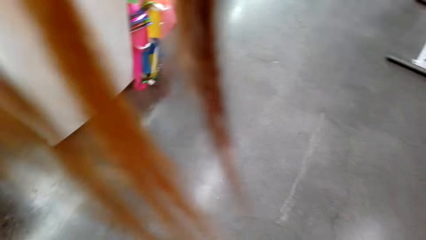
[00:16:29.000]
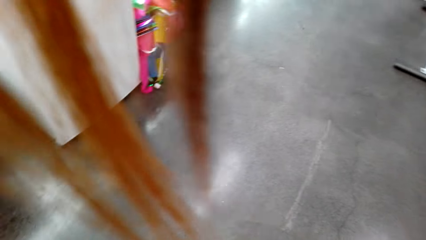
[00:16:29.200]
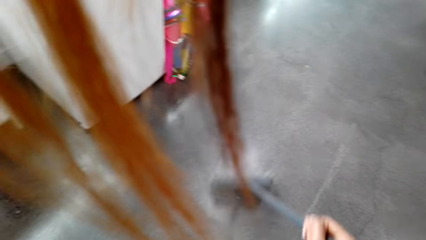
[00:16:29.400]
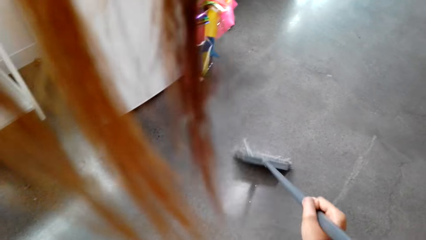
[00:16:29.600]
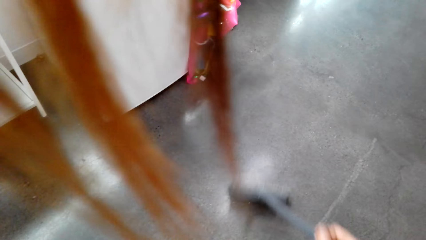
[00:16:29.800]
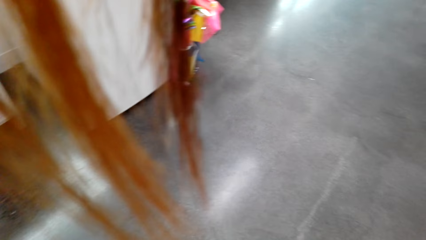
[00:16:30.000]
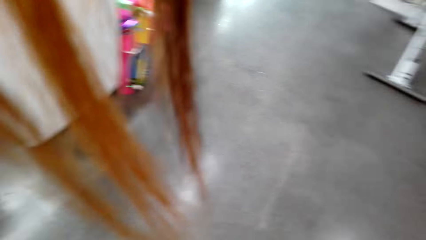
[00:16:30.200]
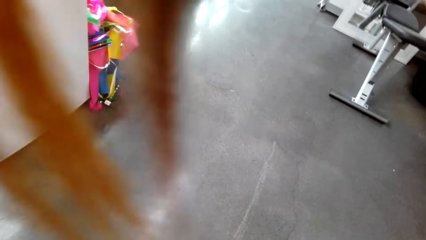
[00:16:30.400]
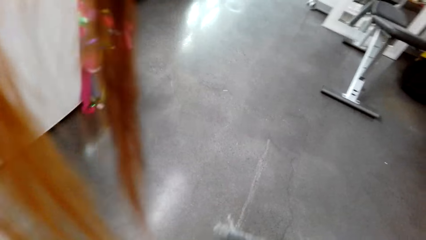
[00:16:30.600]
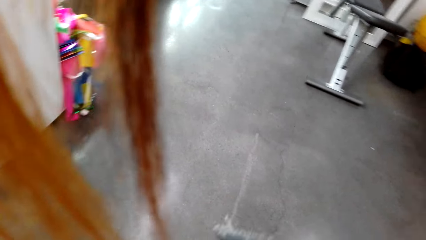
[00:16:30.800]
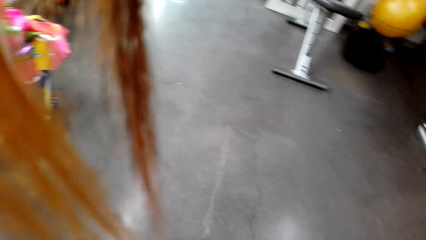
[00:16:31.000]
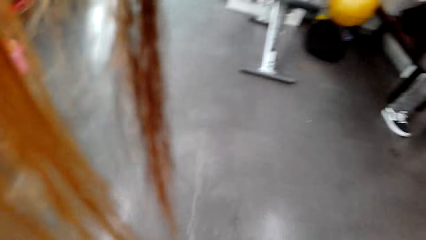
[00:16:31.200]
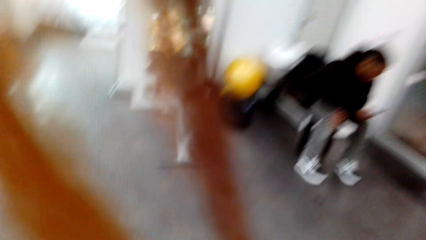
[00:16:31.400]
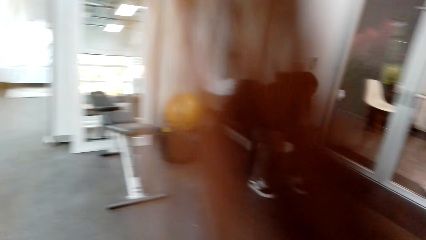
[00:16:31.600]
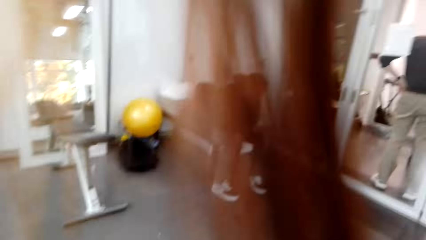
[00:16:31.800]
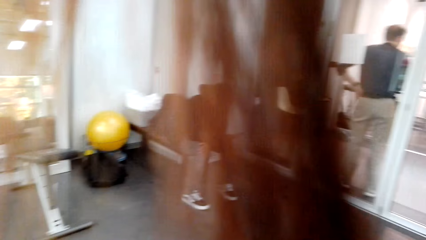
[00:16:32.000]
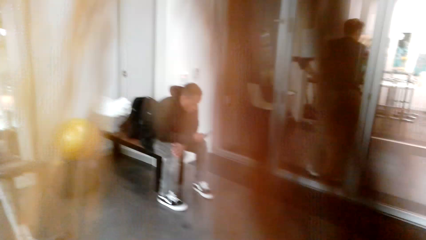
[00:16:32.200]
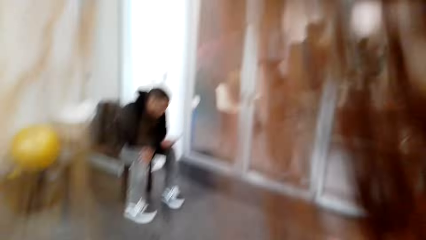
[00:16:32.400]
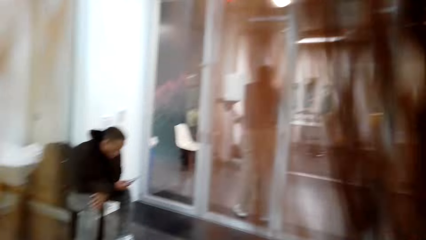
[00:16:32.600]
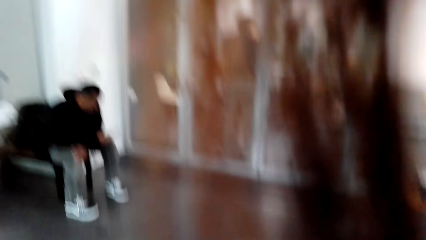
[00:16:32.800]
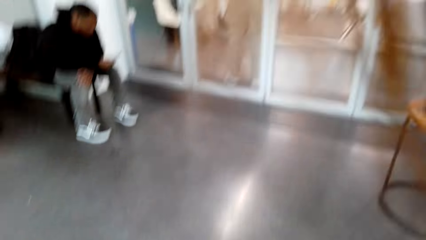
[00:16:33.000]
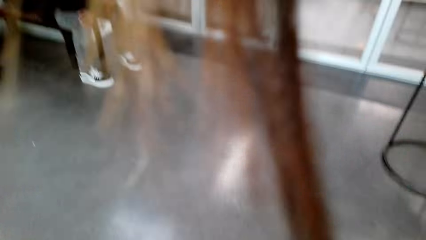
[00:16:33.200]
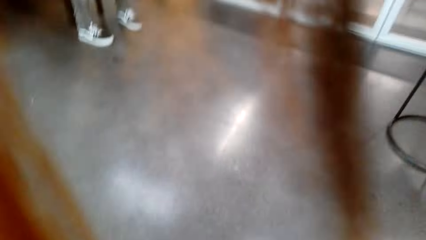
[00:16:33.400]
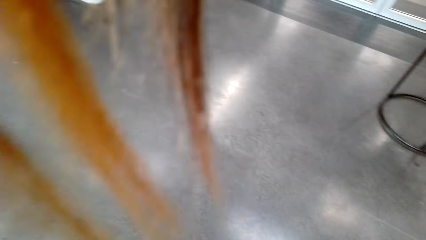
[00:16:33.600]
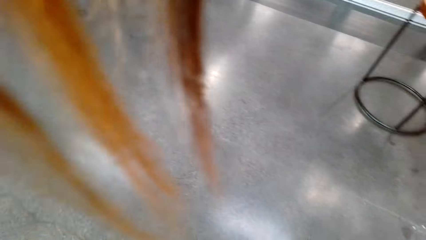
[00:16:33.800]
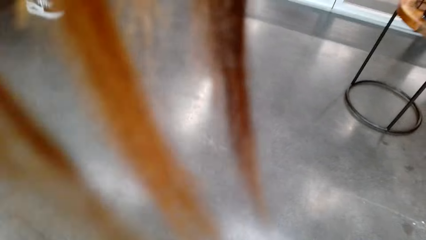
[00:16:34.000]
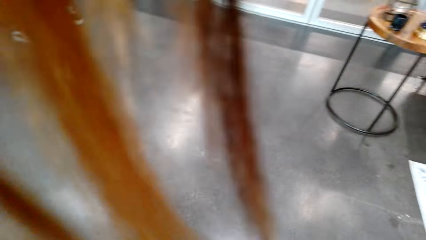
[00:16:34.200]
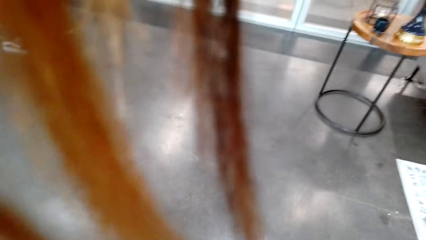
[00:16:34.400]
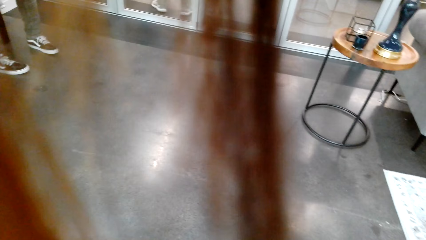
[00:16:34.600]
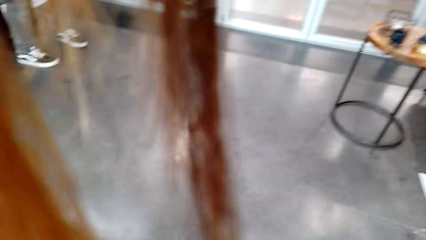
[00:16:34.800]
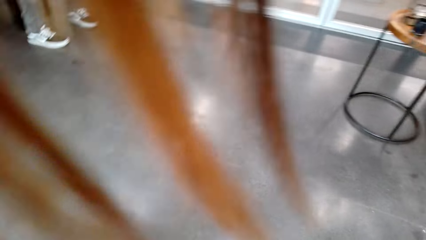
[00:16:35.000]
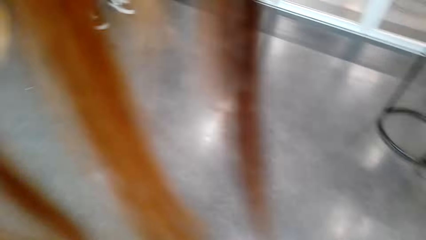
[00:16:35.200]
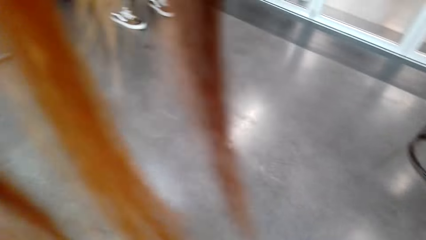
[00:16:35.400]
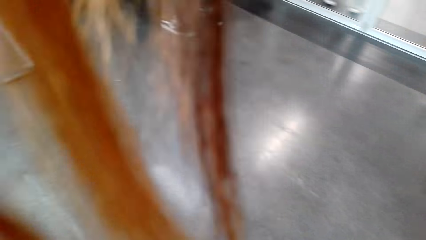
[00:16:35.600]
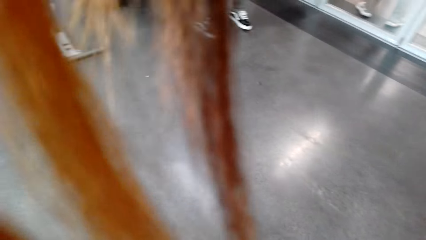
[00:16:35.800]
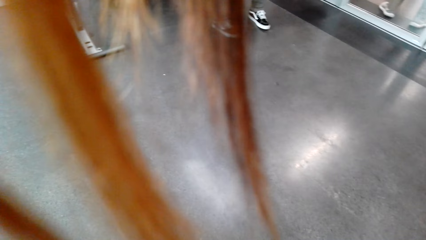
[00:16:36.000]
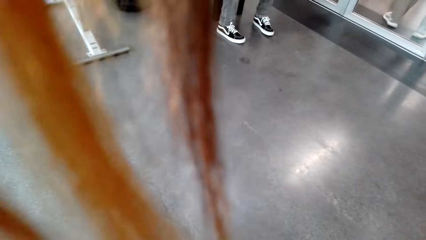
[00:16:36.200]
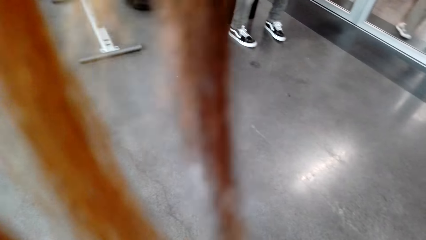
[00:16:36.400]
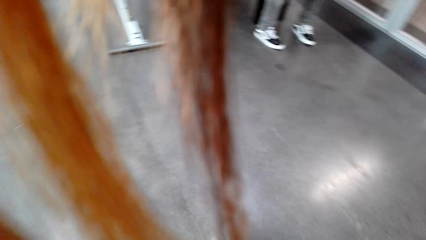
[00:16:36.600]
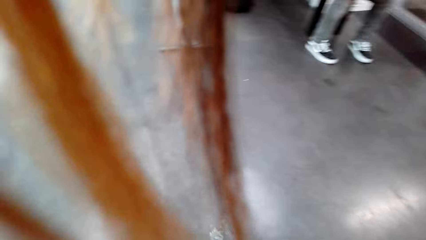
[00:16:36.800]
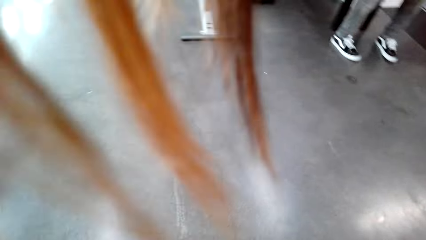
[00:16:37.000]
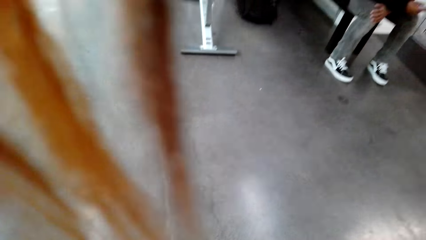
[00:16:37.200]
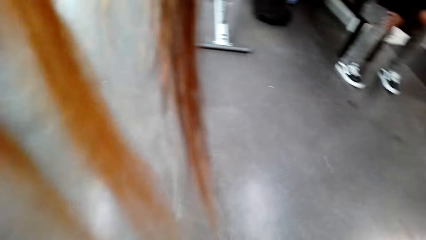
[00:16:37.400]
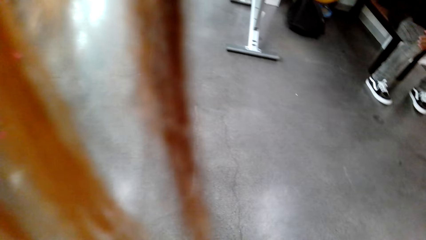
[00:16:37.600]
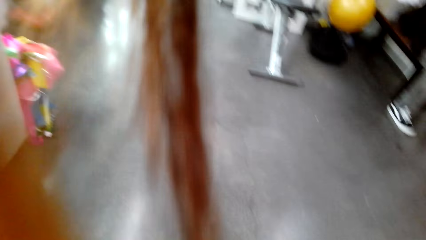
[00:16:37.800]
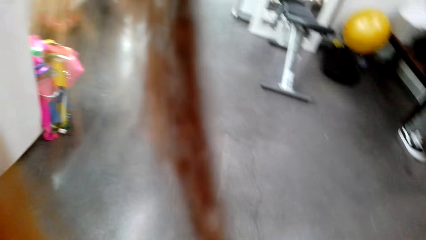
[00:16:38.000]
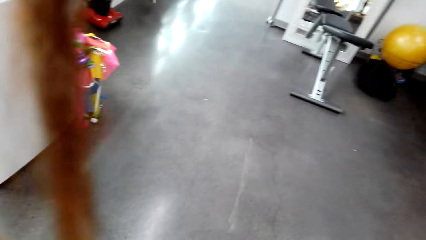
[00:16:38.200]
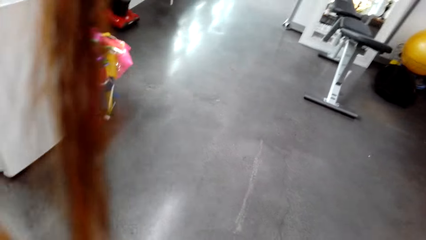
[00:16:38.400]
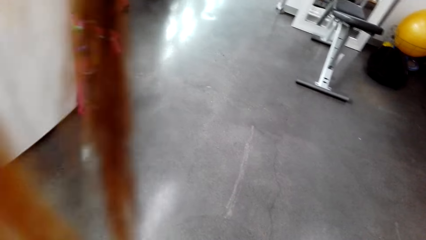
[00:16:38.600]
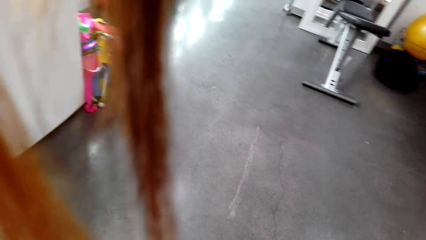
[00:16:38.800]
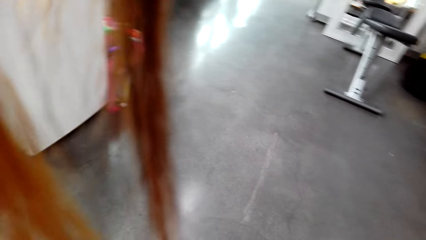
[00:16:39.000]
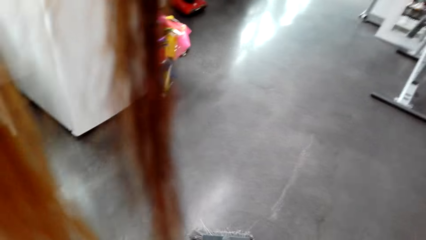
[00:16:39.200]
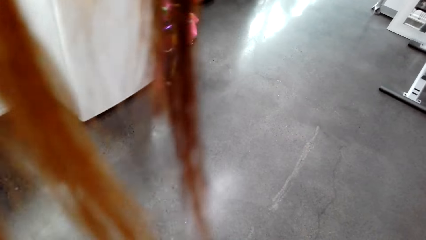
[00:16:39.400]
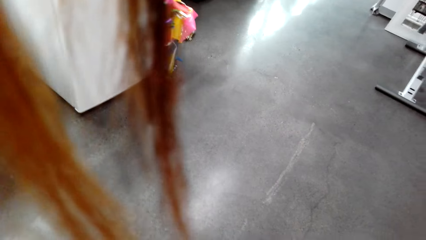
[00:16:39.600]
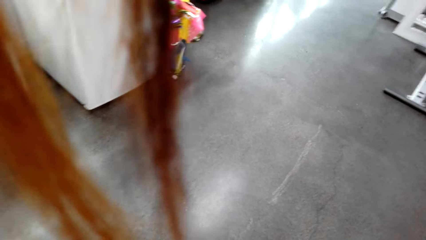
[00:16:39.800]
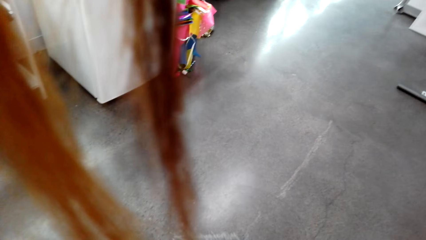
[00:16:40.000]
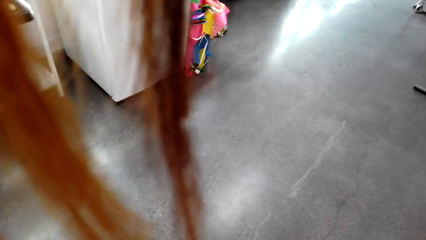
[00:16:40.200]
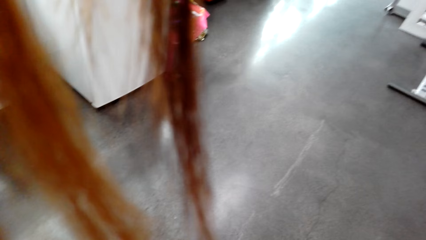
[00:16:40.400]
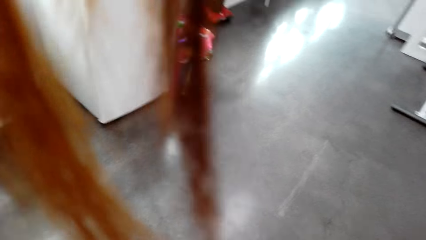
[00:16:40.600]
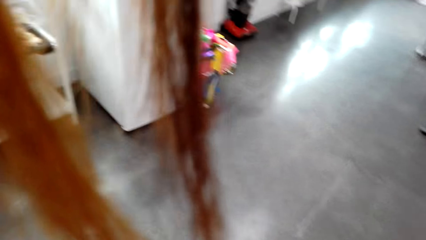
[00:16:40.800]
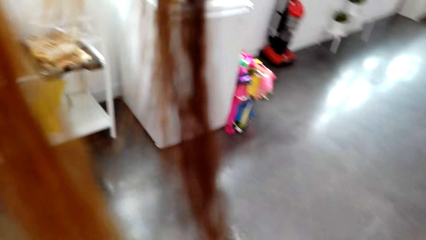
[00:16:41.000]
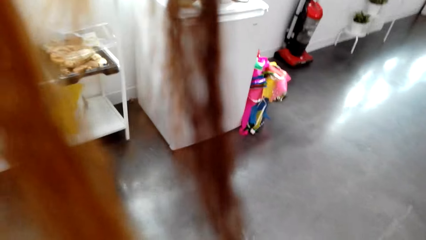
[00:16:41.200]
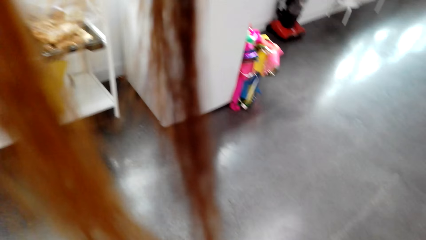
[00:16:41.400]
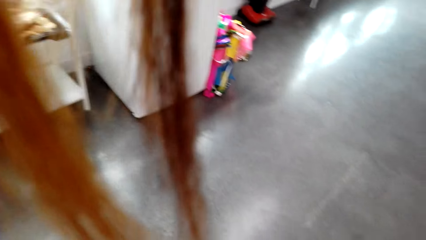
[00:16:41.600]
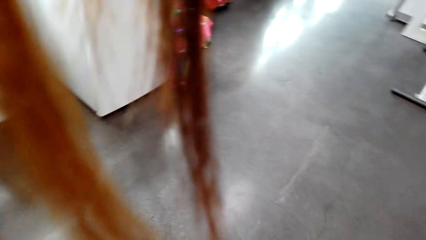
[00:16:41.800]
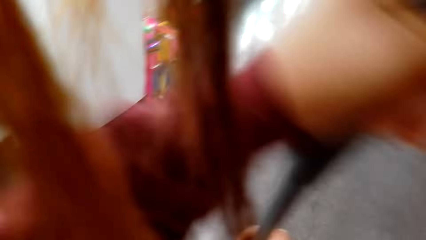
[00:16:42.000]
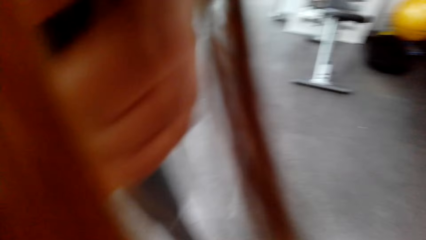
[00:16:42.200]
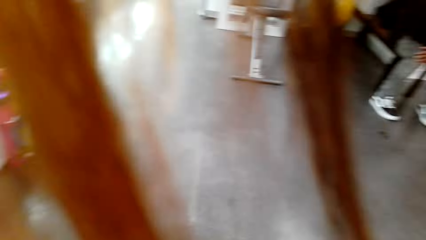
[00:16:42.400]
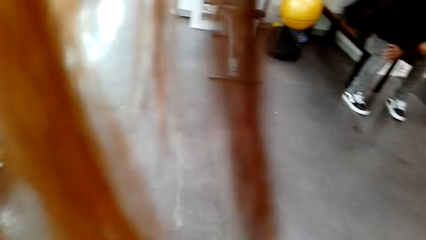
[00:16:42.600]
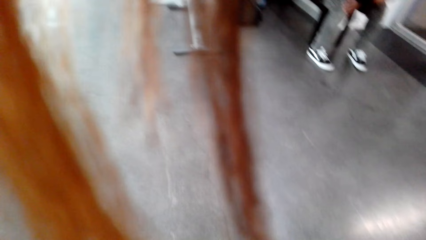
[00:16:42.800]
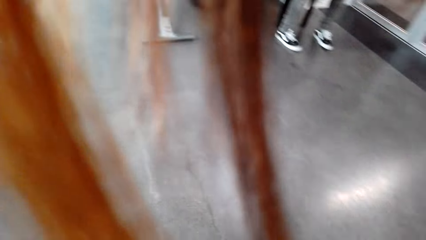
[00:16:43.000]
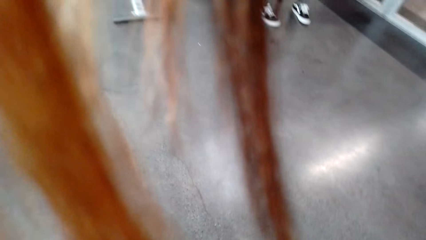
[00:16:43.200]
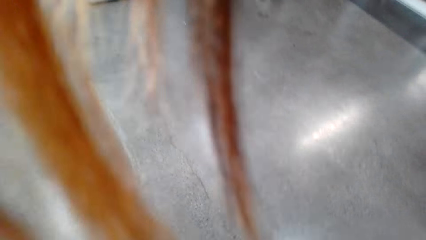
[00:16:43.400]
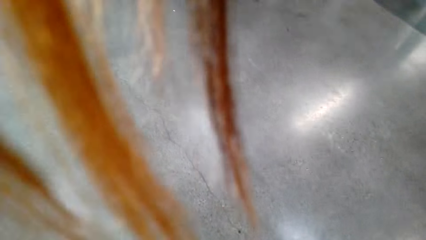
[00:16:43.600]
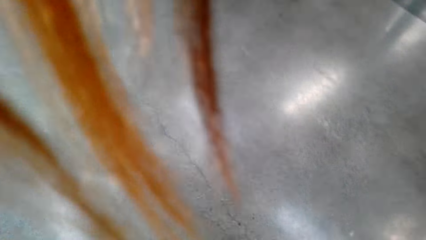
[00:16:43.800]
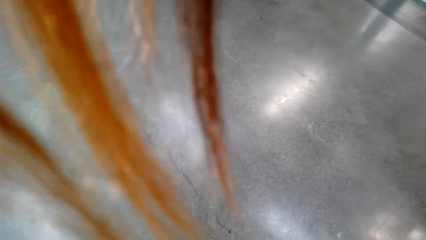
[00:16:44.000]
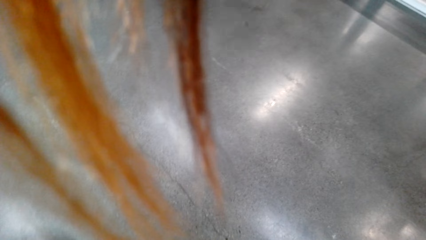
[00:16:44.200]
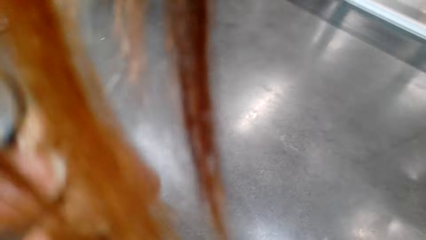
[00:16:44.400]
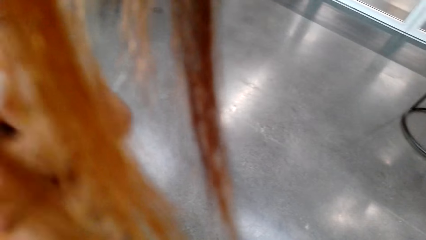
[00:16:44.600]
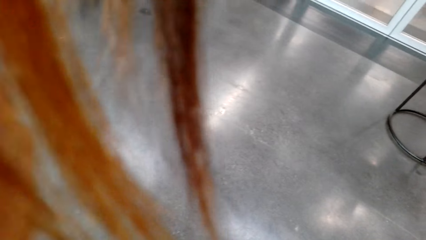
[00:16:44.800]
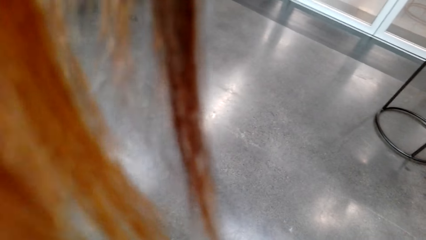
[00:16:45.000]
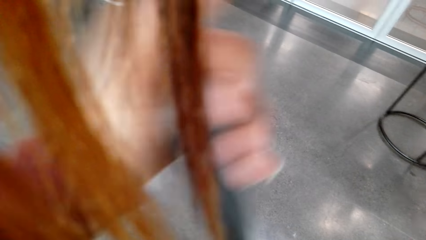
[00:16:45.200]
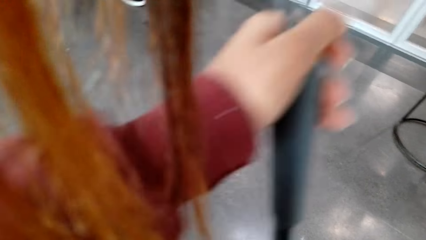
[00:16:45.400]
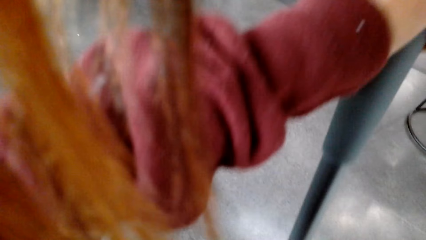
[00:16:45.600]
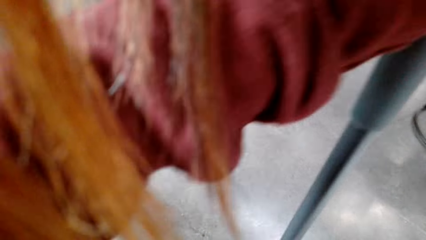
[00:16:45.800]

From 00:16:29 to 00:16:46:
The camera wearer sweeps around.
